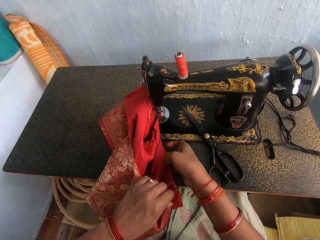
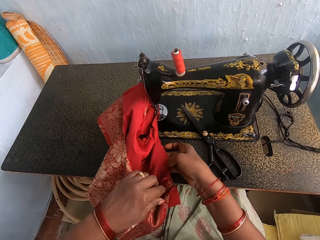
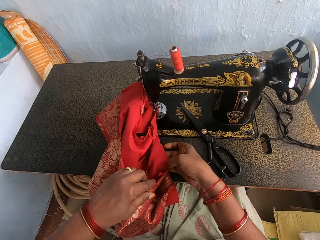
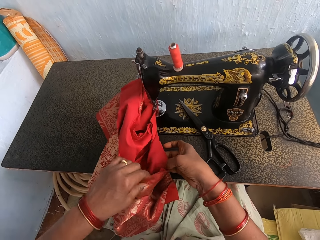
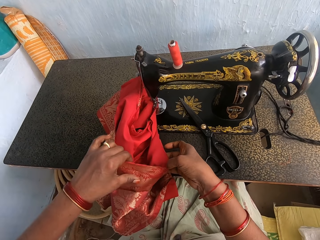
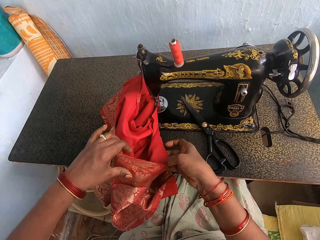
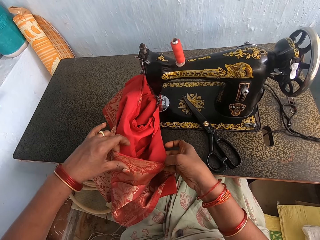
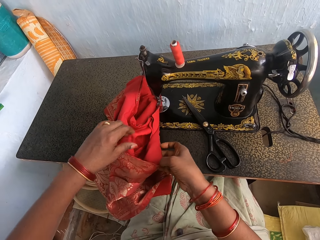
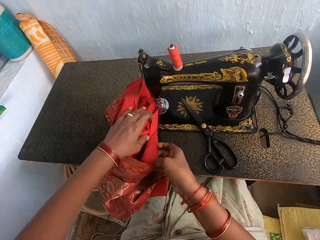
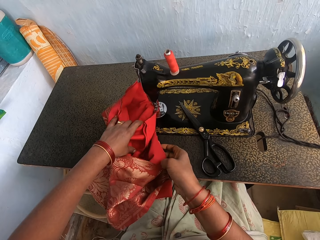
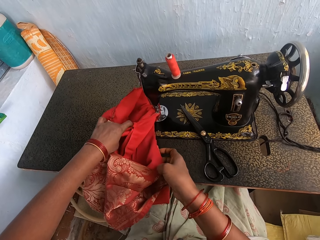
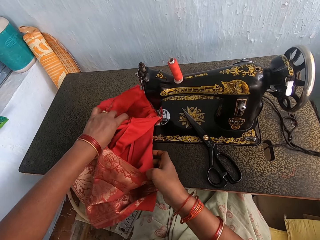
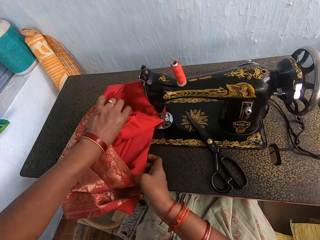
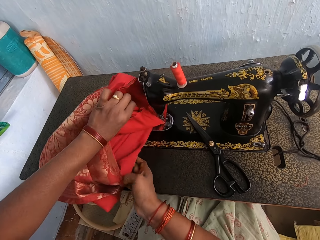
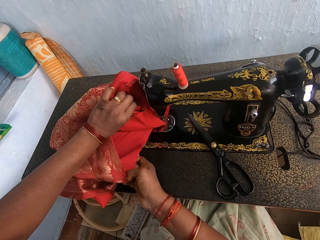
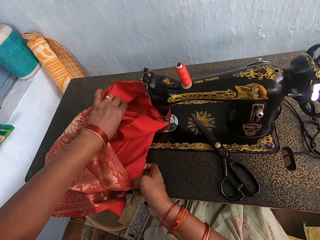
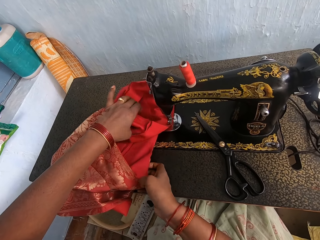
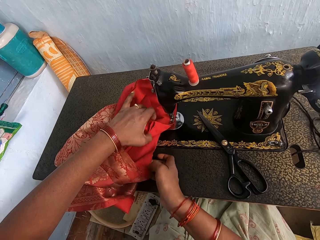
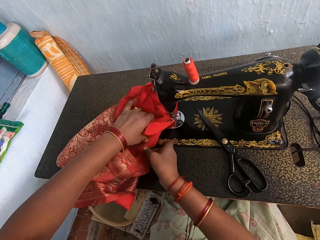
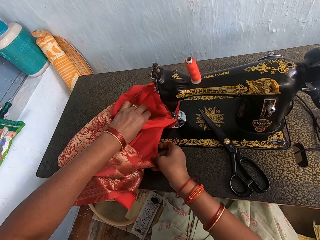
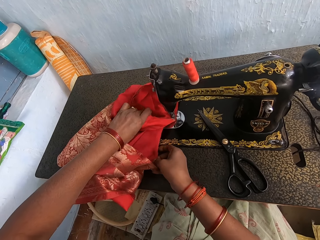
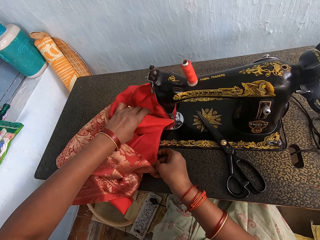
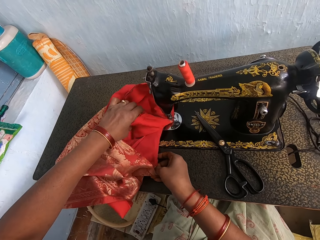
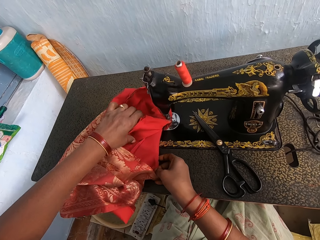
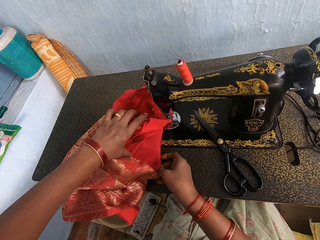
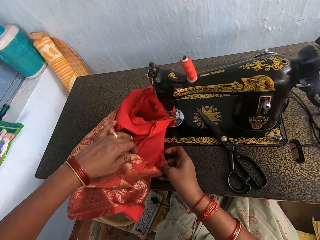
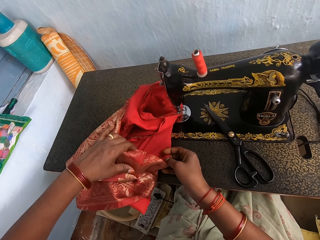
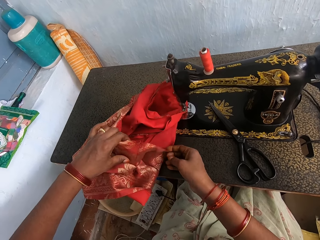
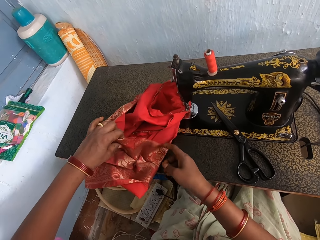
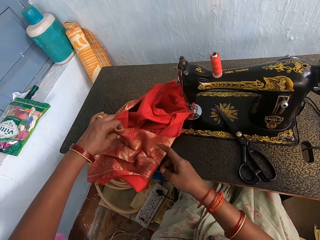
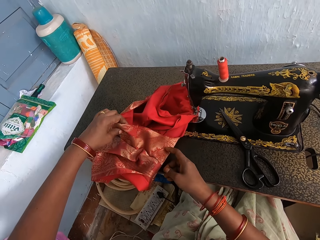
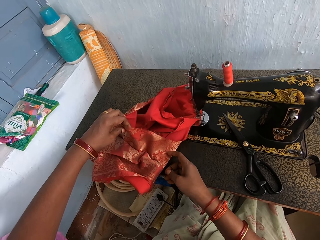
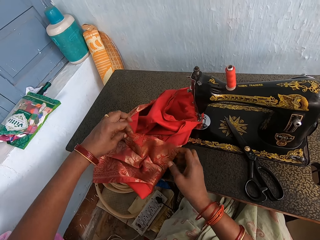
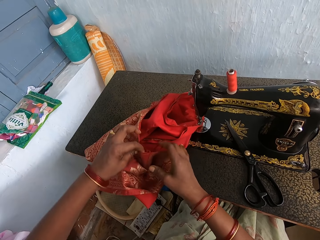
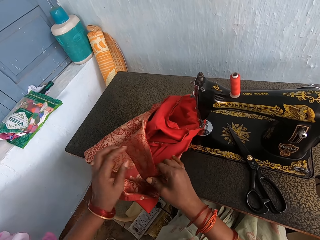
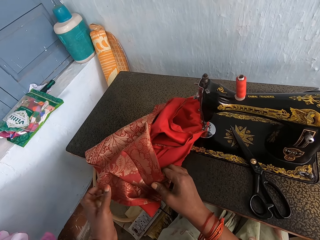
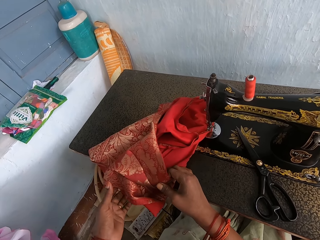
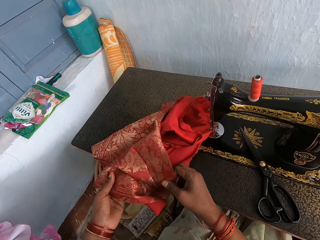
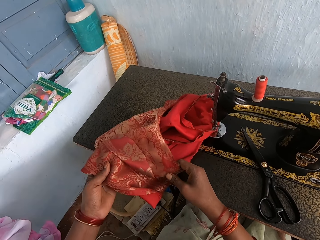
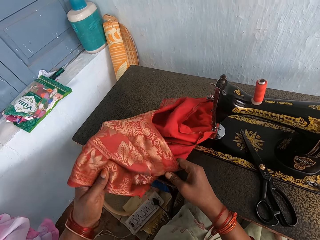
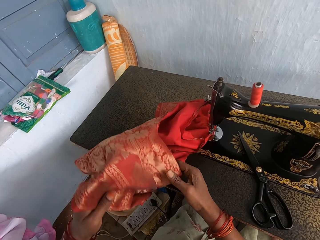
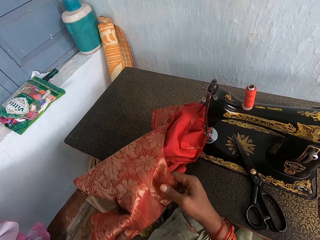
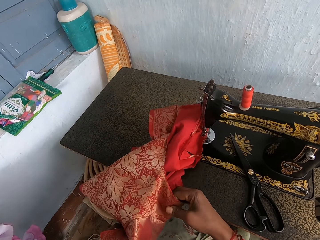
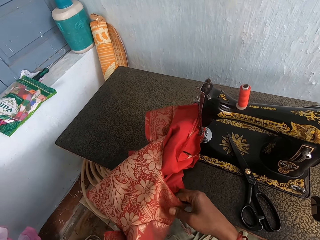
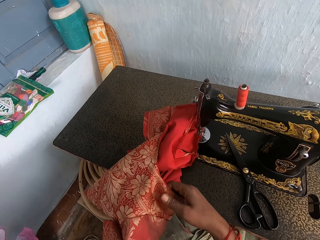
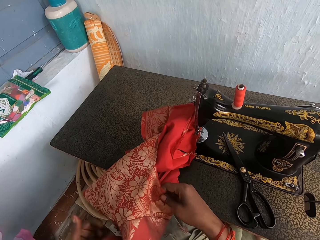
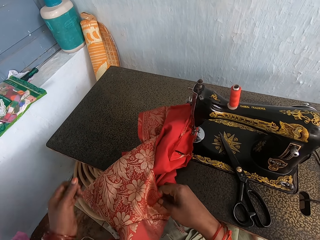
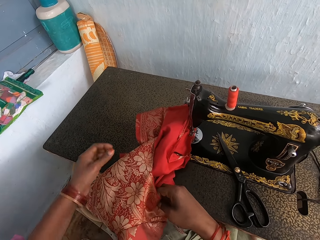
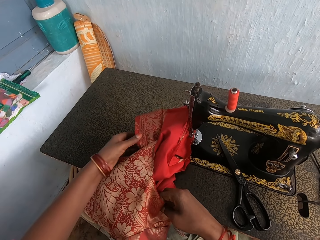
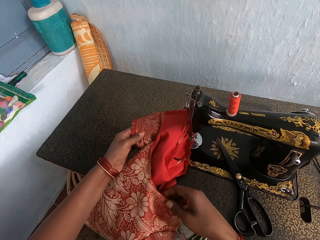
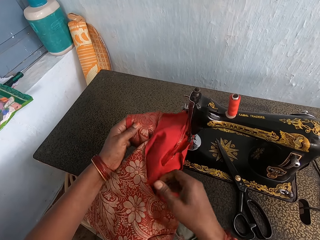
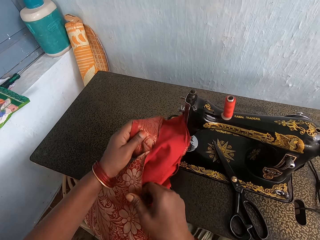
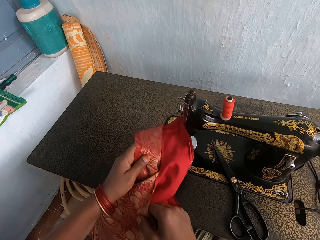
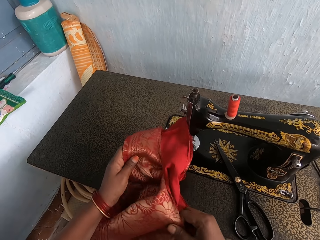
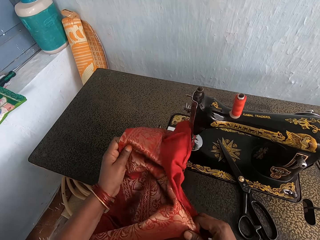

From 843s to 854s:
The camera wearer adjusts cloth repeatedly.

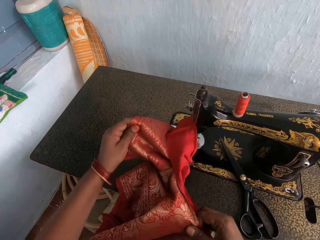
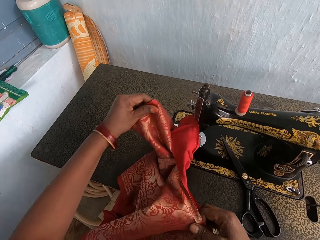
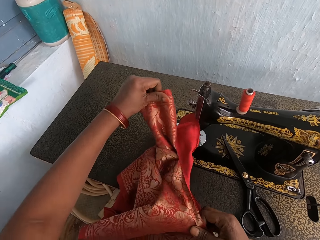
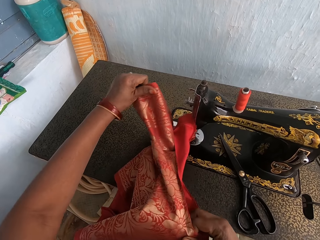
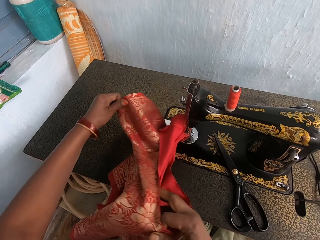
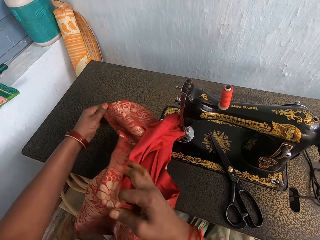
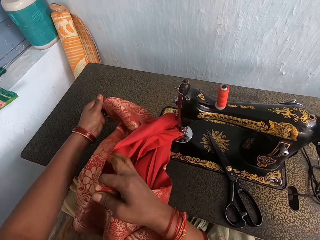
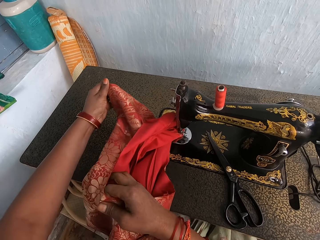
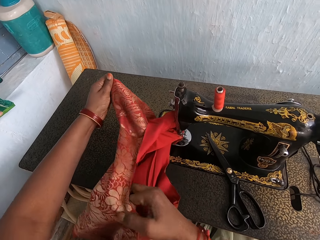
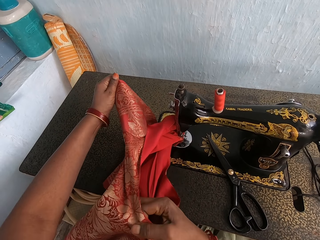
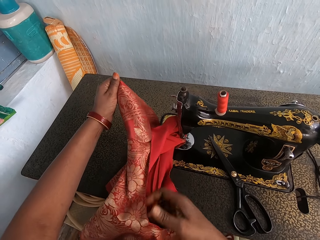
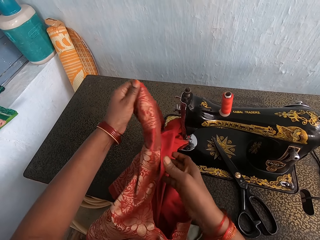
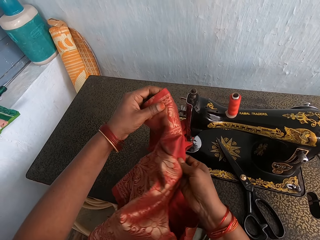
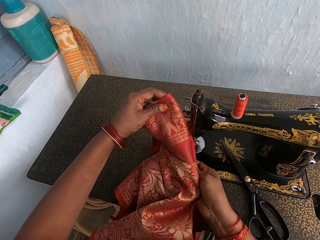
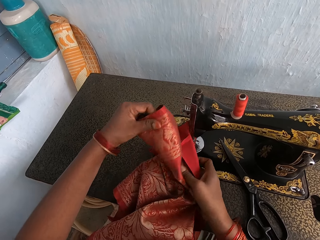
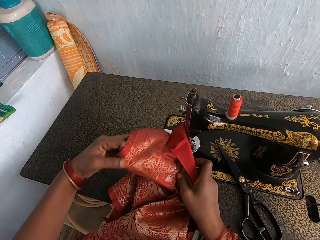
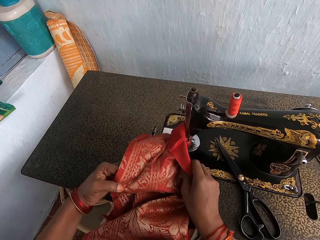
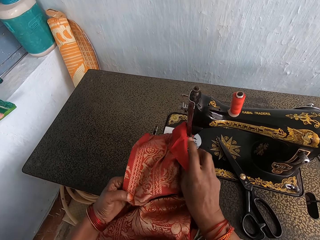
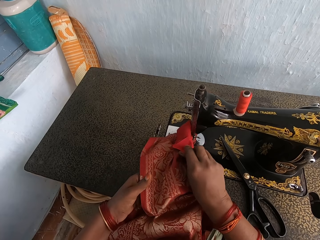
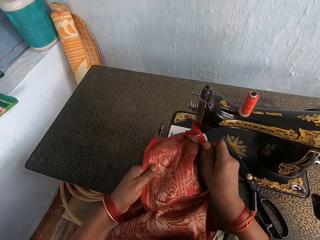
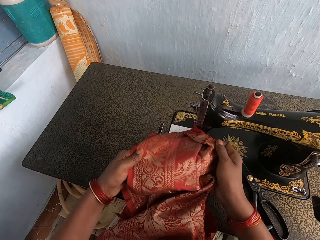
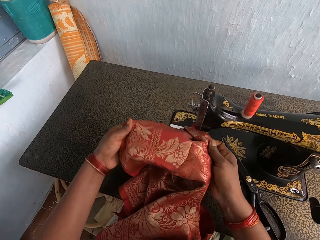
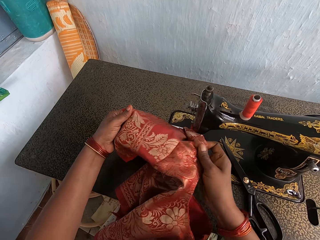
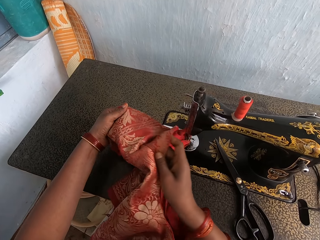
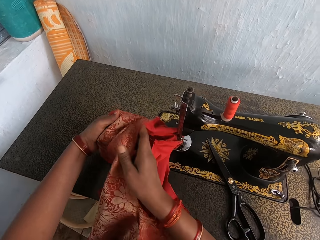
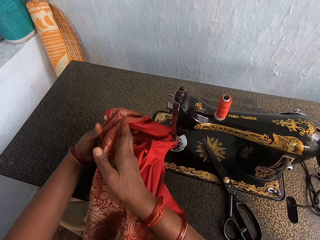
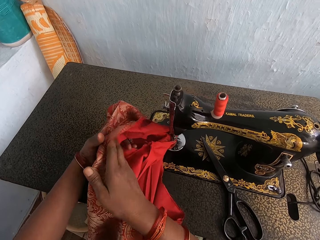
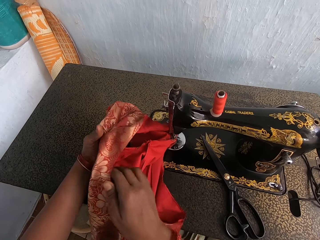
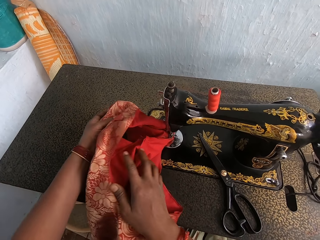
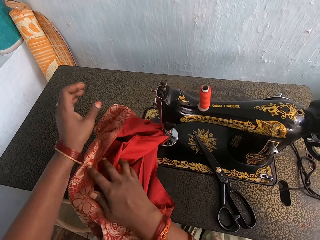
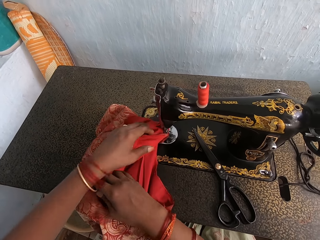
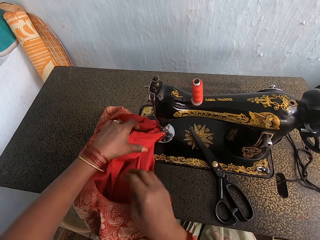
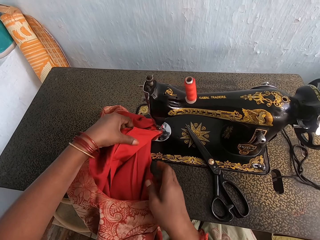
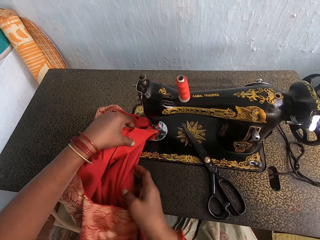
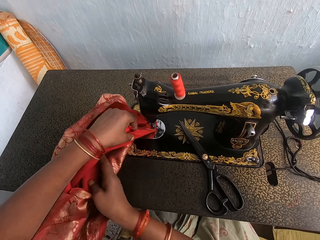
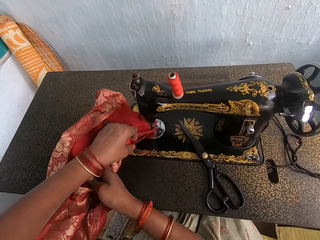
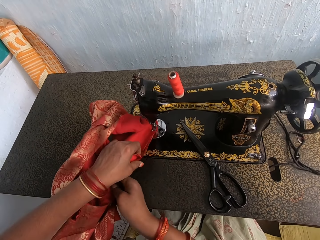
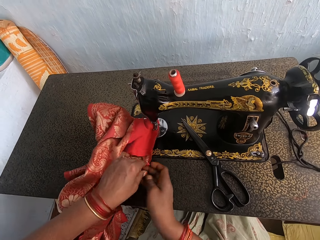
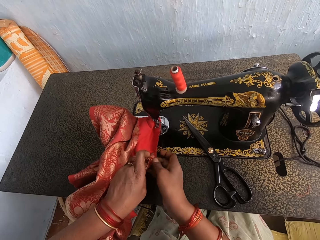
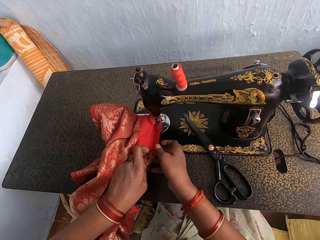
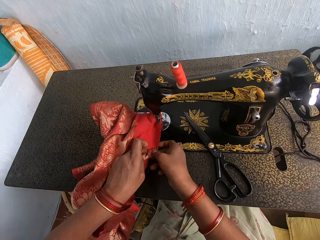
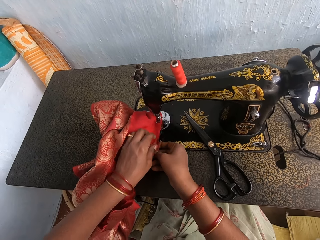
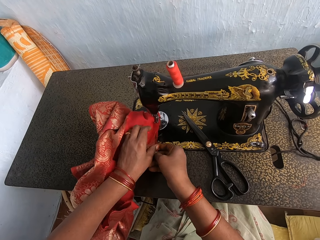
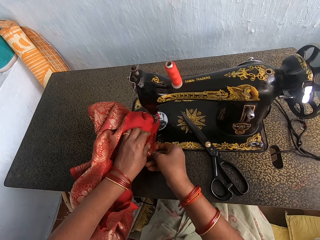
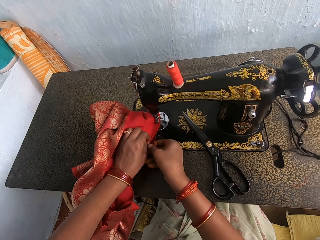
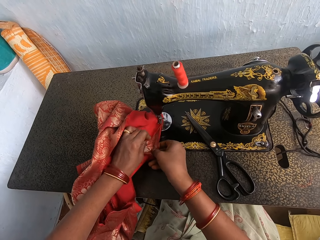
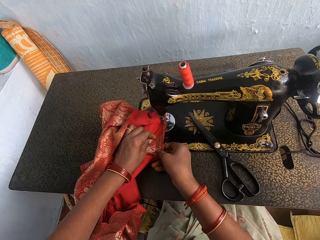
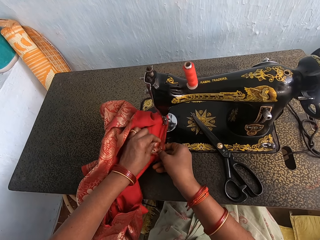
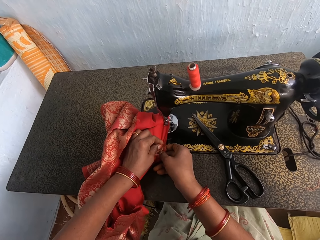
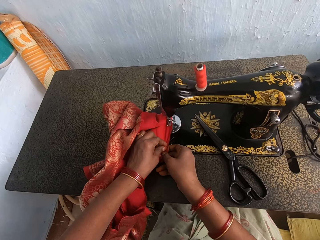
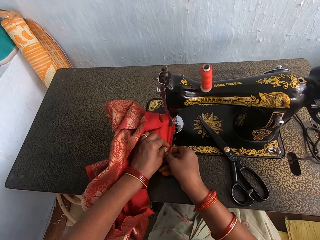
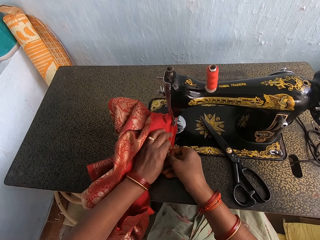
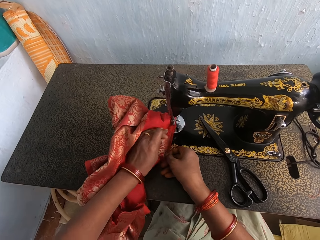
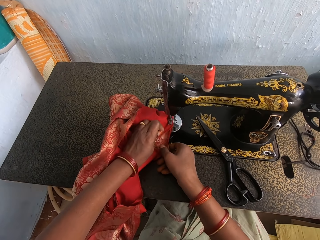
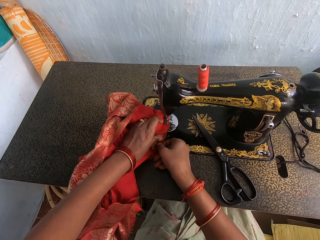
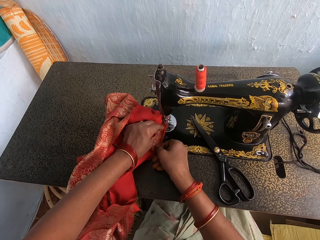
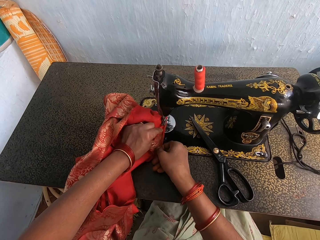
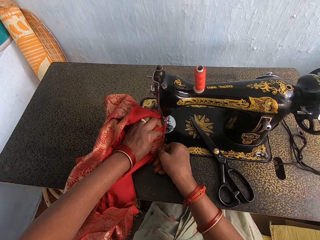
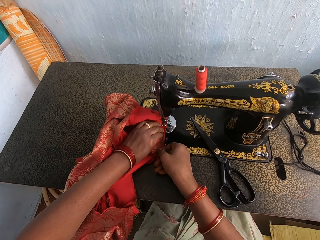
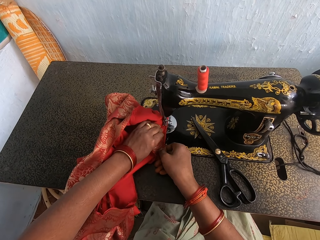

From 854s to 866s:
The camera wearer adjusts cloth. They adjust the cloth again. They join the cloth.
